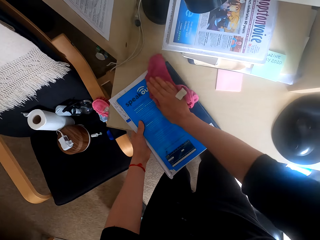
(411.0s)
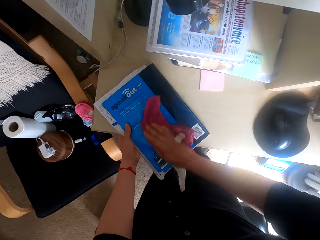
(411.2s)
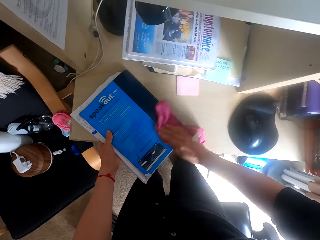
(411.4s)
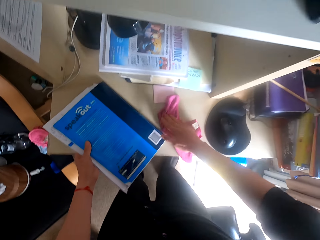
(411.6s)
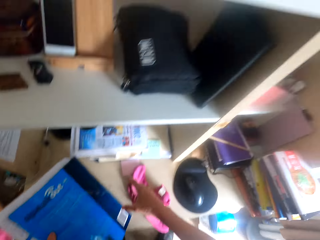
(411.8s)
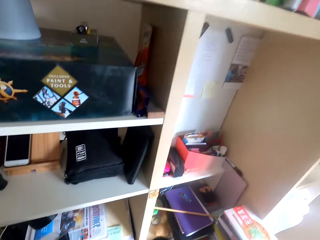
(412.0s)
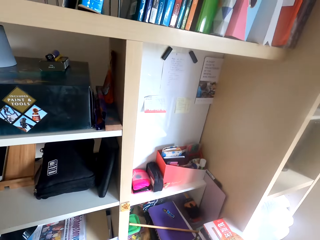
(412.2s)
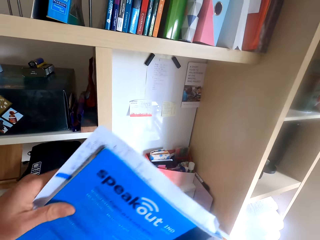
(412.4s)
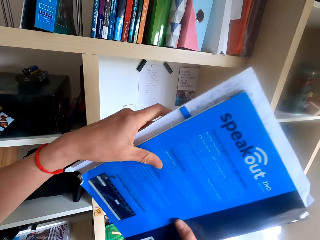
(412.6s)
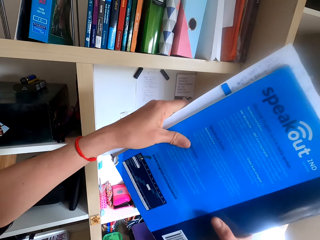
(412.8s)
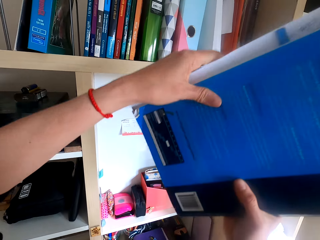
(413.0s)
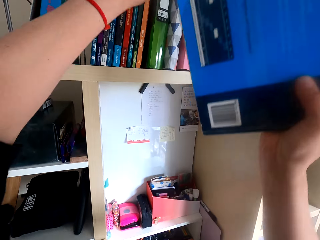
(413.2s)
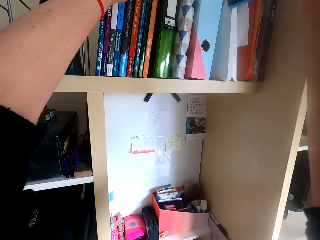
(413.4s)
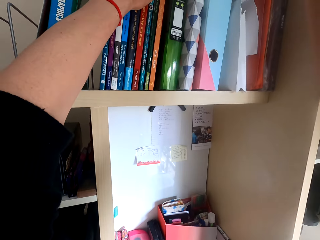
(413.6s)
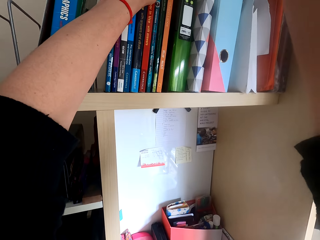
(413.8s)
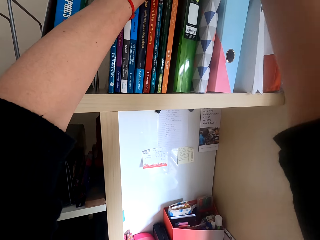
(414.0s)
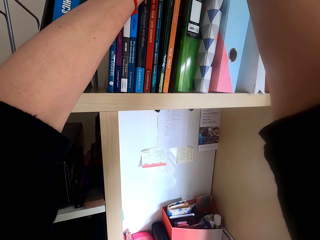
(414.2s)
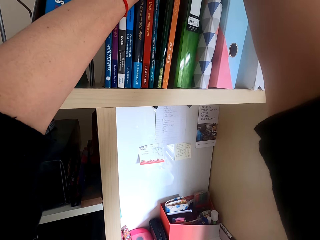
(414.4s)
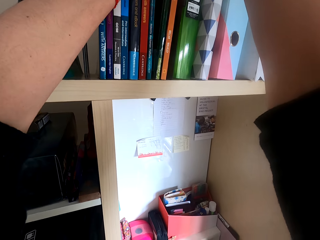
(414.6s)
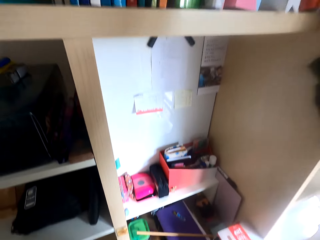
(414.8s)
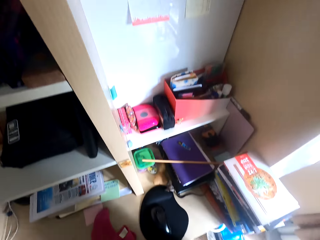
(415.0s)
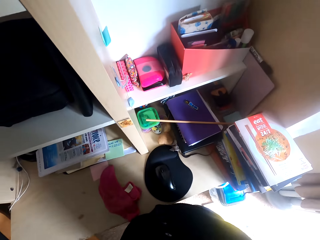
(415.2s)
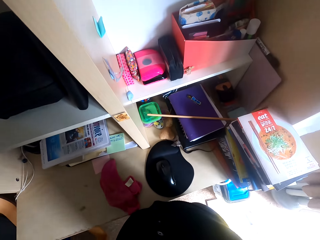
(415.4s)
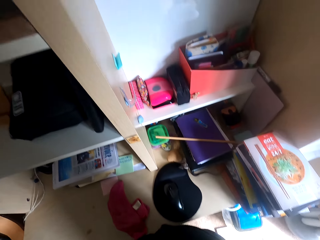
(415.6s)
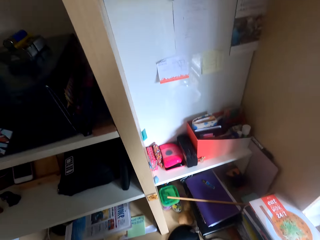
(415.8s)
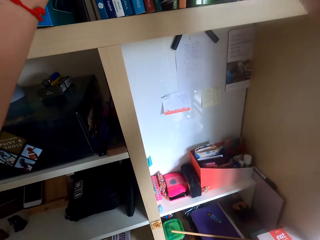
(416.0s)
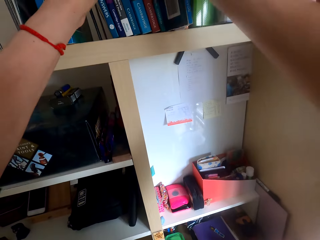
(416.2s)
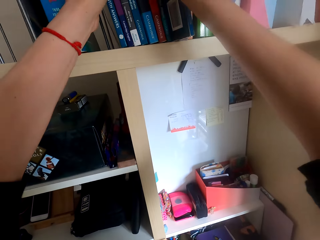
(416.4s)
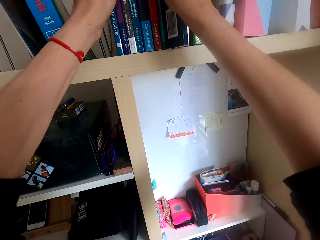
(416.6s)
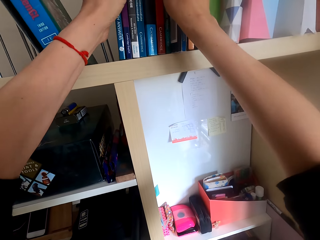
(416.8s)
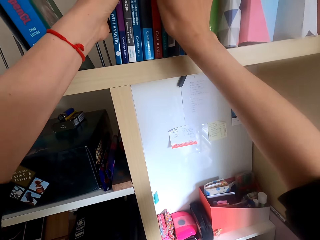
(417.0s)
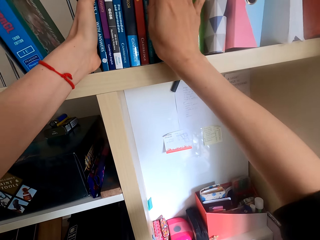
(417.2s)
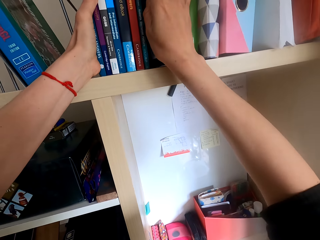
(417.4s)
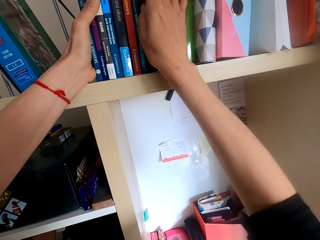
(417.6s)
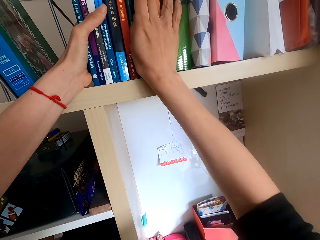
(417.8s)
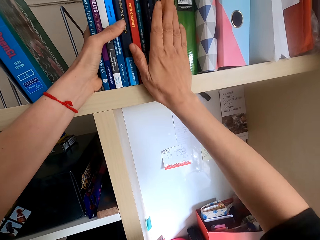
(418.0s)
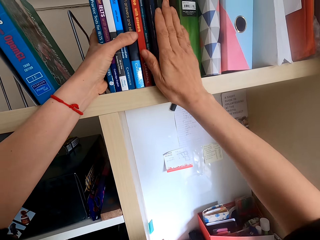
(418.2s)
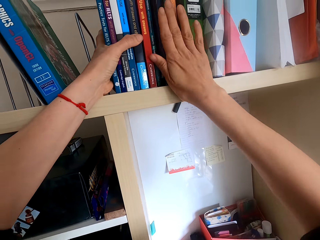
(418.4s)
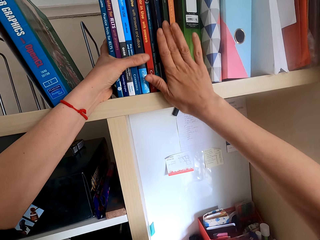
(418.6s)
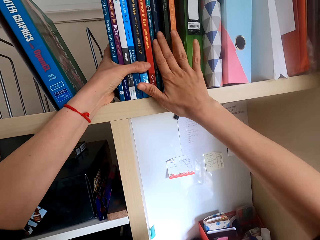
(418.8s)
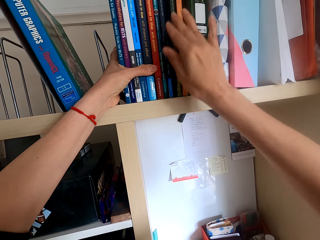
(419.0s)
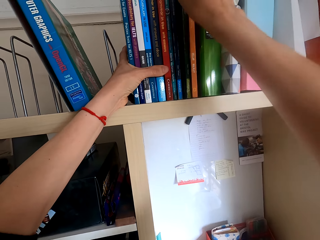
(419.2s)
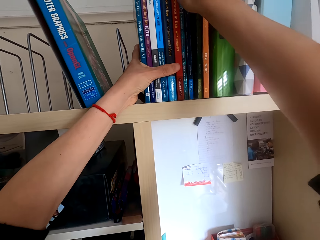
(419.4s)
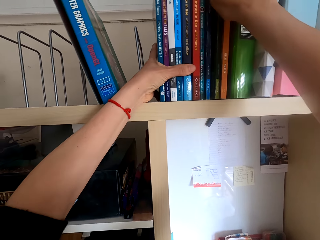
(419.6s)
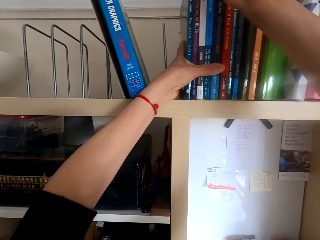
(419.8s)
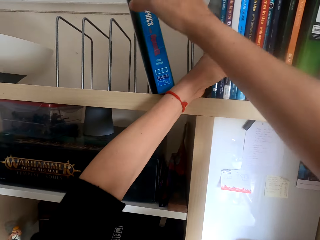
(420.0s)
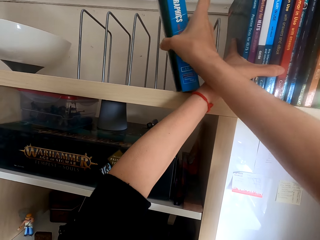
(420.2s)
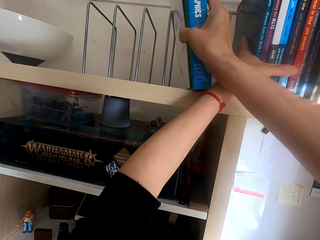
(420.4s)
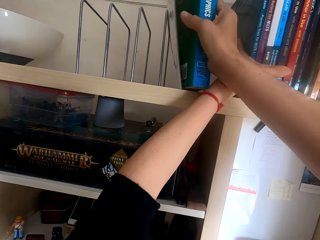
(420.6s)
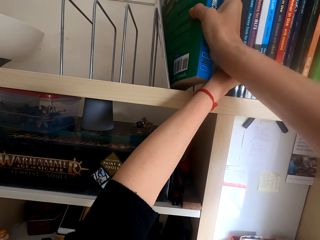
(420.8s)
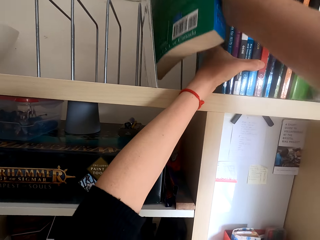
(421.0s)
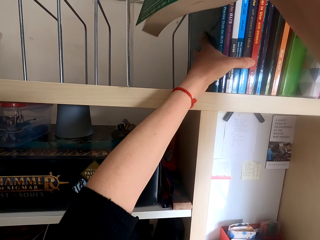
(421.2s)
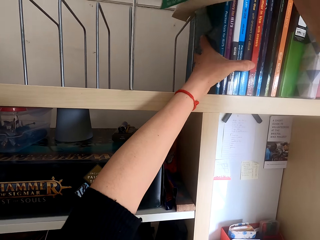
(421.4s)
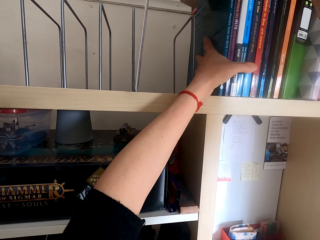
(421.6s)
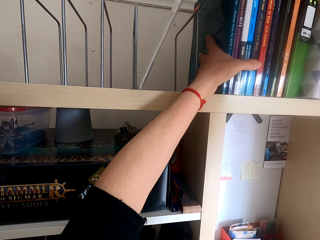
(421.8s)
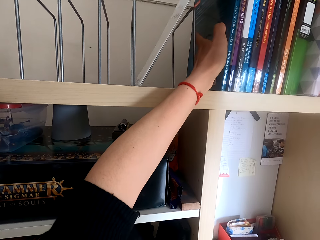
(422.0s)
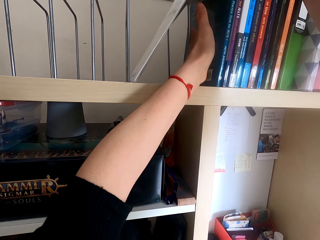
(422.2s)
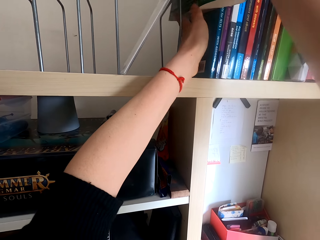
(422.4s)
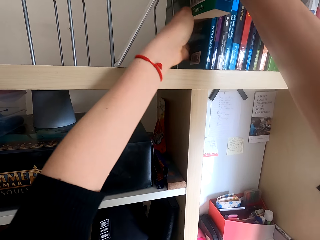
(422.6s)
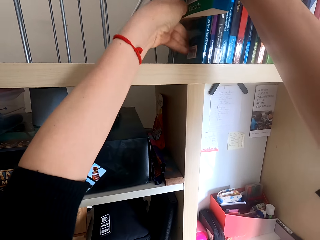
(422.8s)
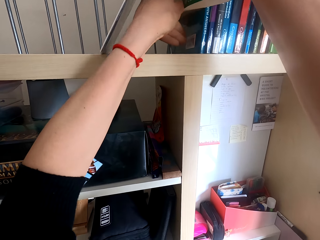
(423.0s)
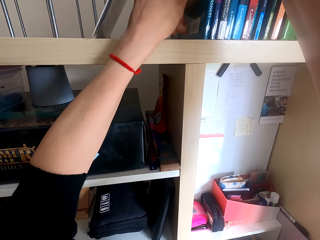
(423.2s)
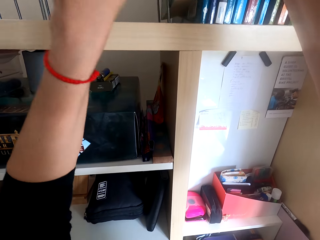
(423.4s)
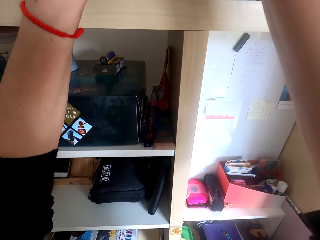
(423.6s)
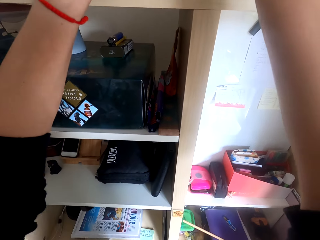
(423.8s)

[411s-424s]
The camera wearer places the towel on the table. They pick up the book. They place the book on the shelf. They pick up a book. They move the book on the shelf. They place the book on the shelf.

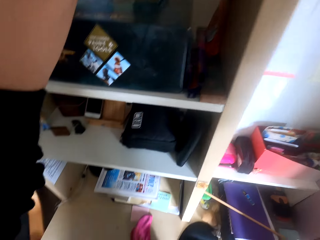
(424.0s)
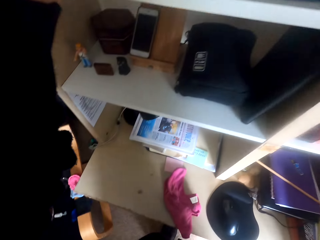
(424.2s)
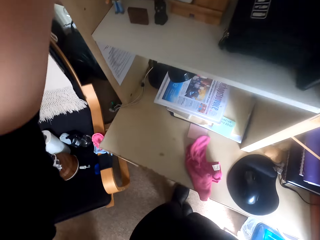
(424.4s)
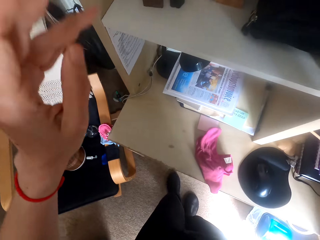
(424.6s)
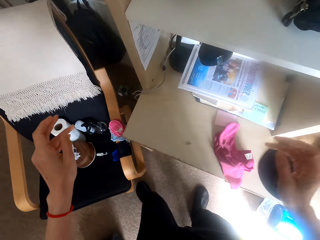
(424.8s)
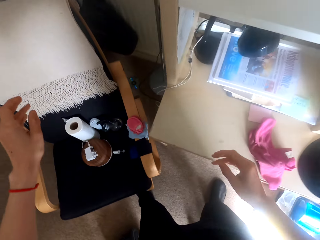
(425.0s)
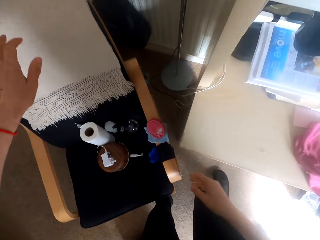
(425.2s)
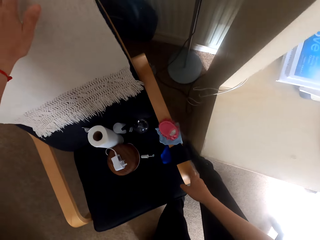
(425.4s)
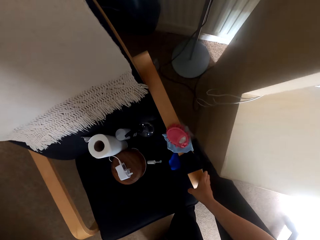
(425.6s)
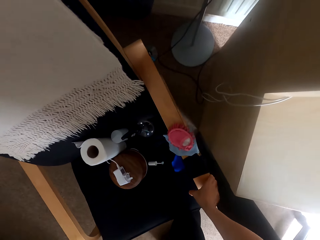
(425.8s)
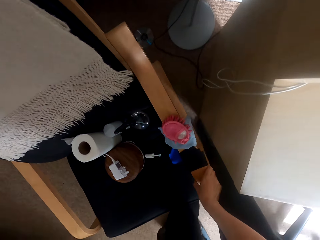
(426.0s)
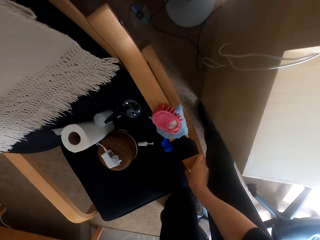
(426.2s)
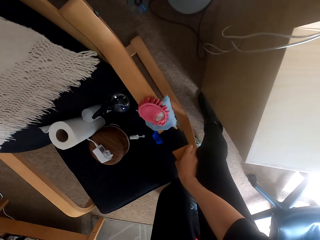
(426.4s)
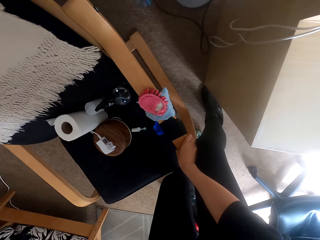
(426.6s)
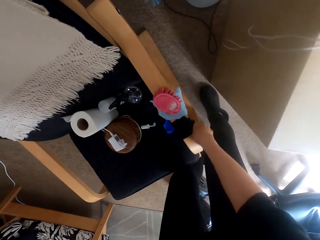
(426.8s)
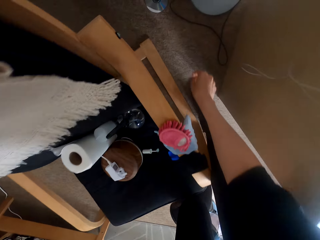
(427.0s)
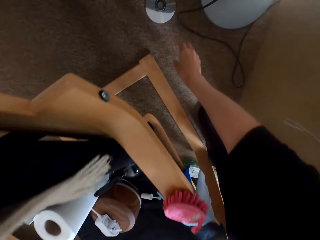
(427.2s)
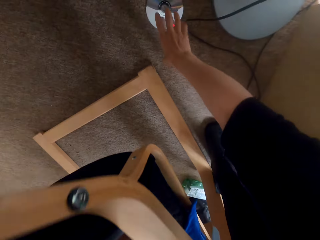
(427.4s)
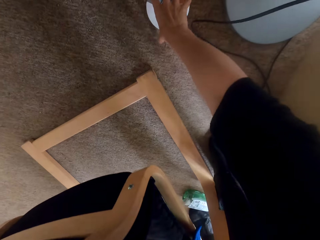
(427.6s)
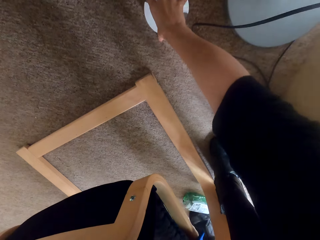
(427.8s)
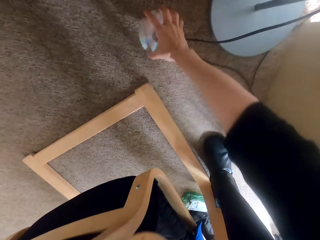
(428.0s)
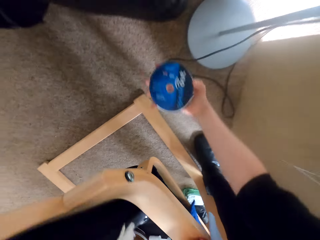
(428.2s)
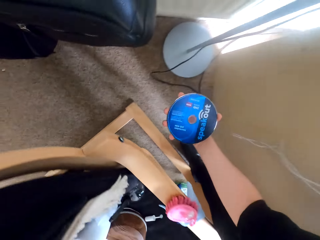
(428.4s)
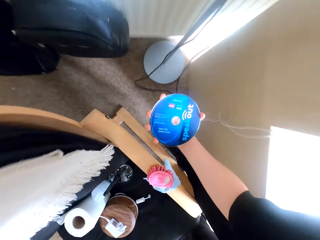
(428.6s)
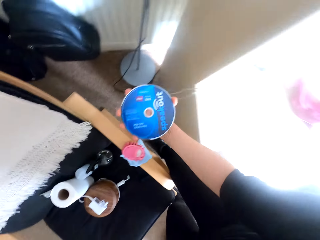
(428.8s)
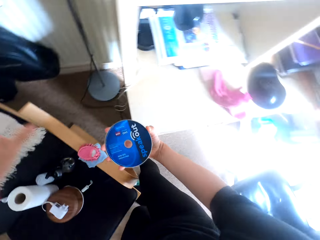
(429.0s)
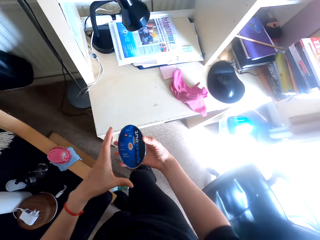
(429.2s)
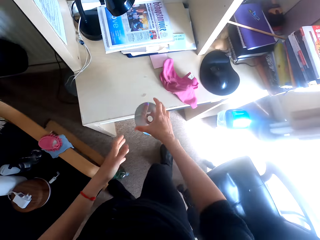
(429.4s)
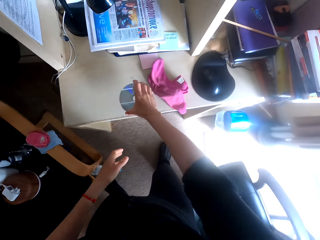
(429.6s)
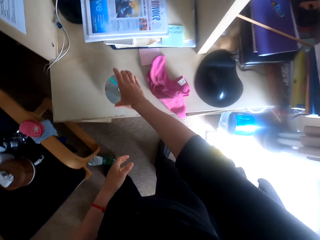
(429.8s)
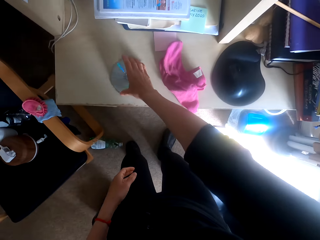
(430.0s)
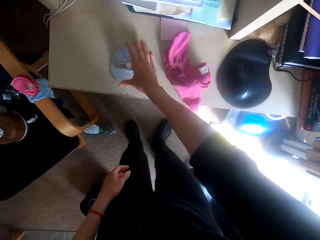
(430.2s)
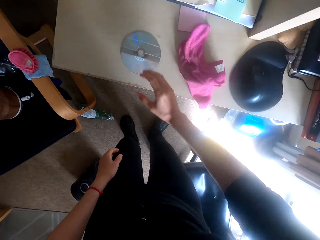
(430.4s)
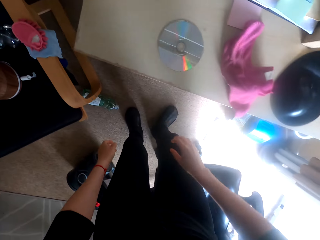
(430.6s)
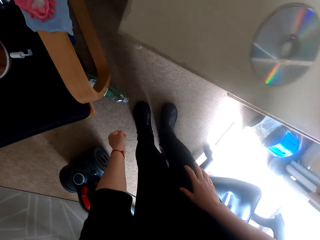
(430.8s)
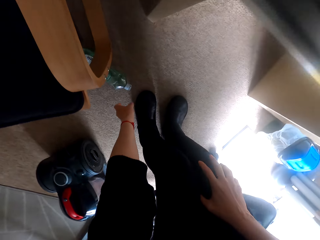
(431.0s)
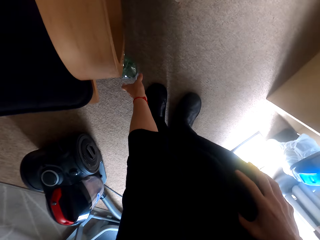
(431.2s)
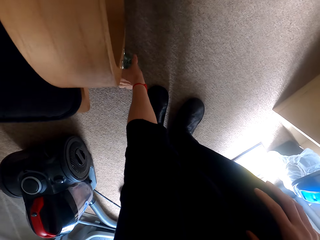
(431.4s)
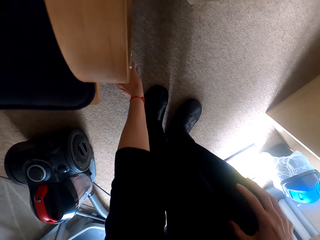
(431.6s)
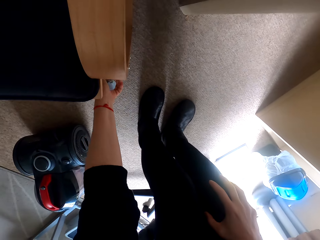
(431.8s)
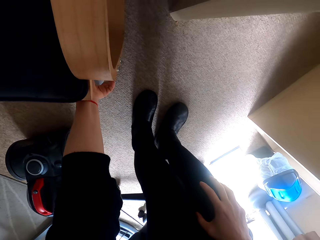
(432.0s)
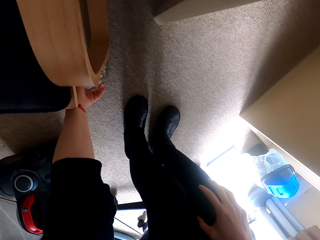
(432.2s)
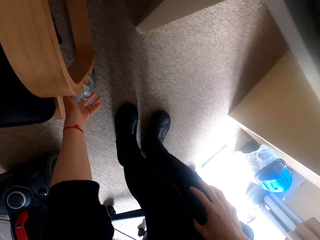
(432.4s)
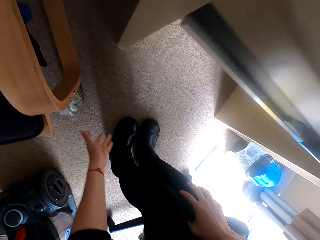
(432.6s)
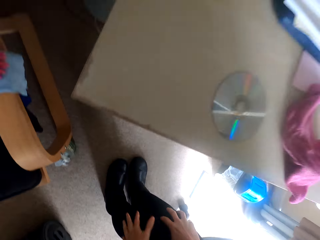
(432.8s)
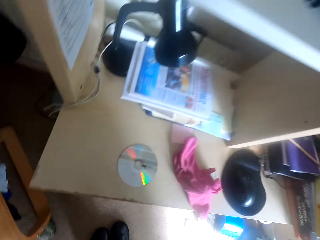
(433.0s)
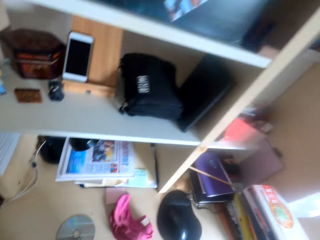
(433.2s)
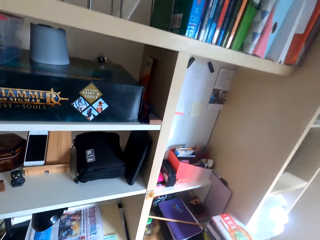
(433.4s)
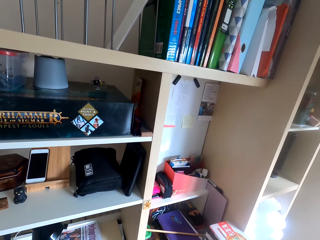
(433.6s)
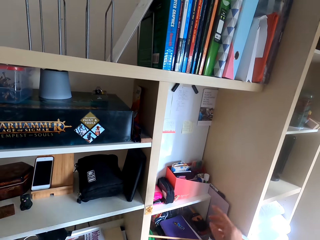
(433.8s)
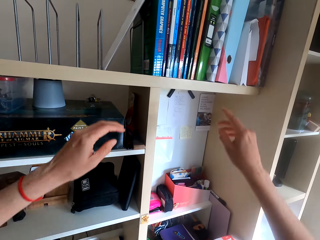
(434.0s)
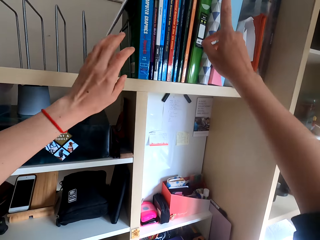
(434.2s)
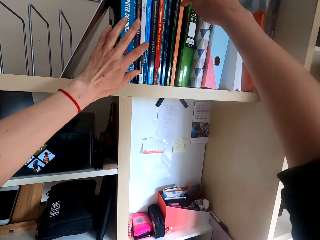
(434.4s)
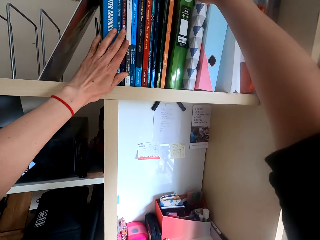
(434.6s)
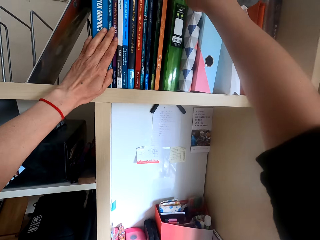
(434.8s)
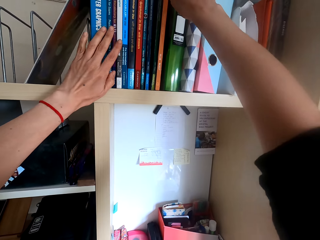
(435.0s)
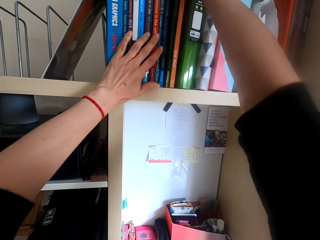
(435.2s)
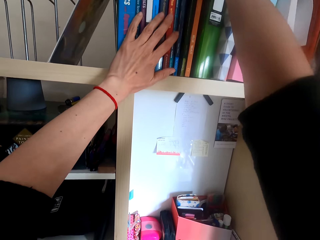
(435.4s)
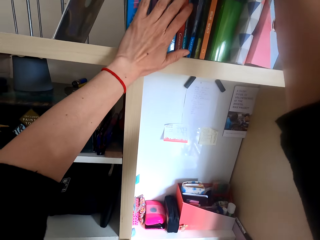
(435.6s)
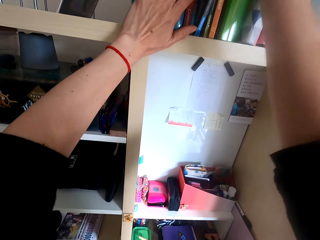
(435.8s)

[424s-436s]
The camera wearer turns around. They move a chair. They pick up an optical disc. They bend down. They stare at the optical disc. They stand up. They place the optical disc on the table. They lift a detergent bottle. They bend down. They stand up. They pick up a book.
